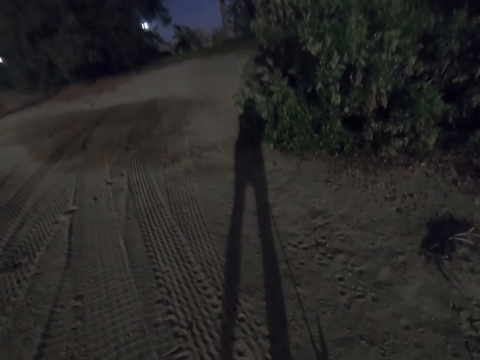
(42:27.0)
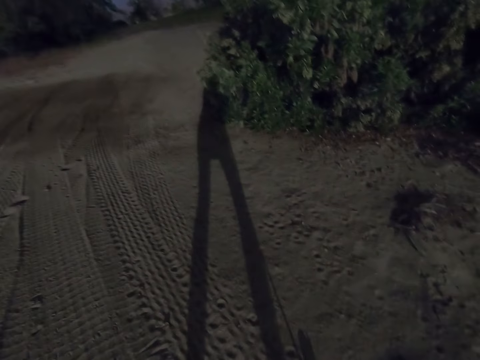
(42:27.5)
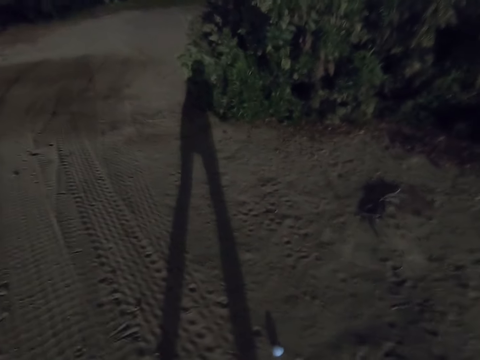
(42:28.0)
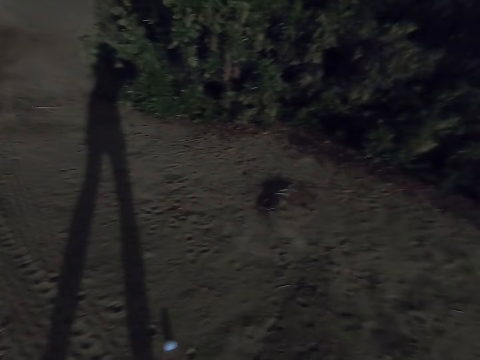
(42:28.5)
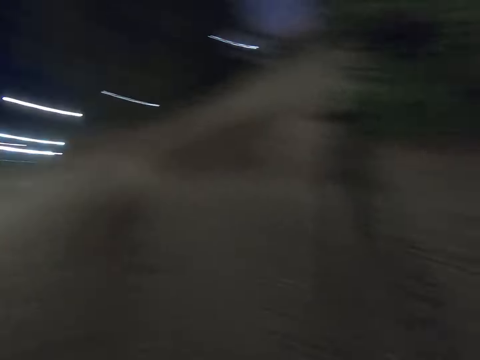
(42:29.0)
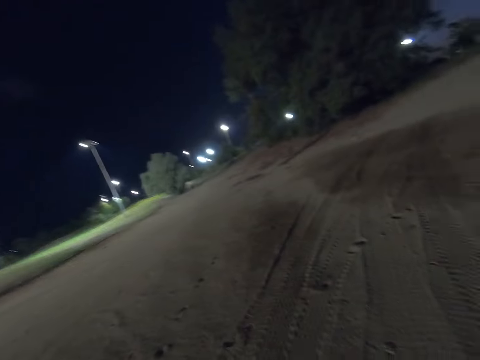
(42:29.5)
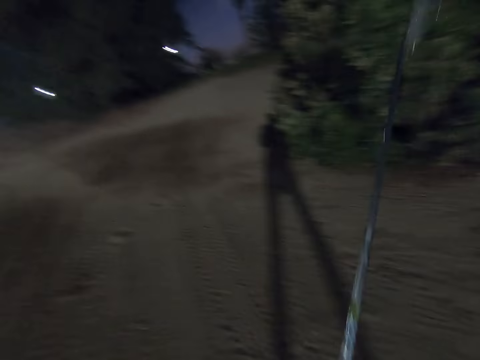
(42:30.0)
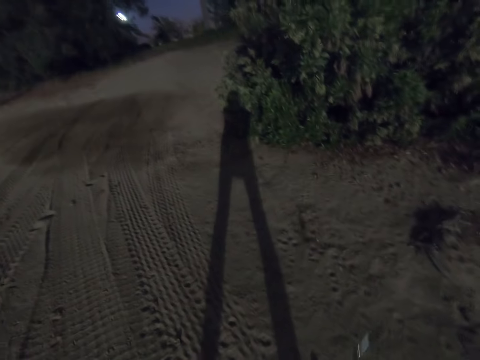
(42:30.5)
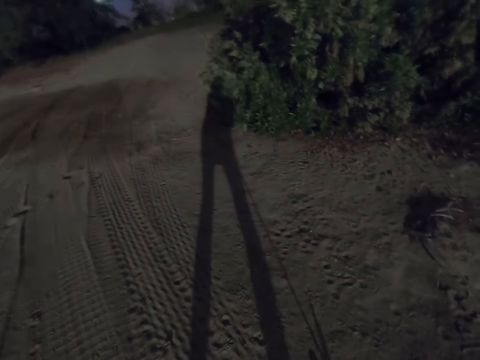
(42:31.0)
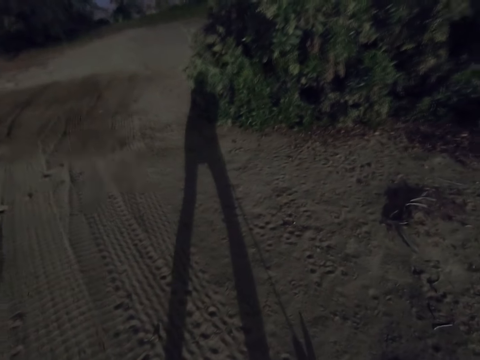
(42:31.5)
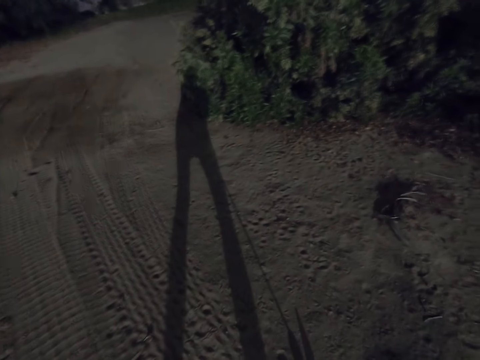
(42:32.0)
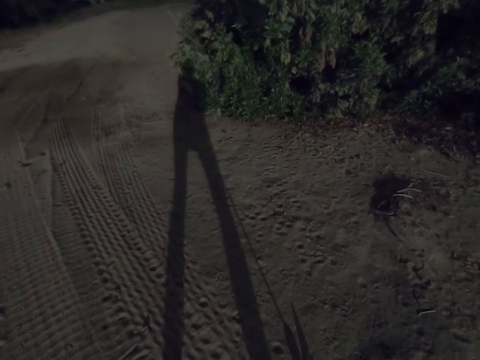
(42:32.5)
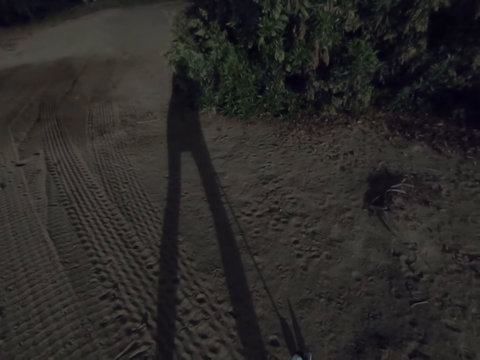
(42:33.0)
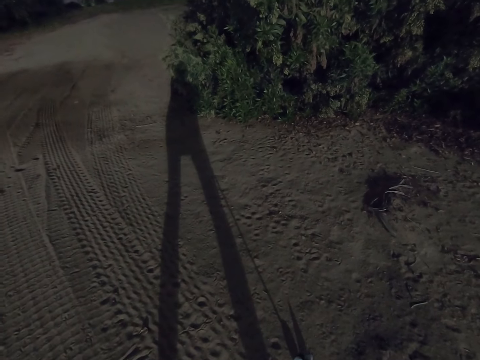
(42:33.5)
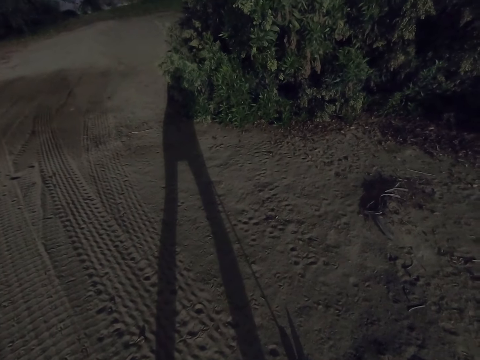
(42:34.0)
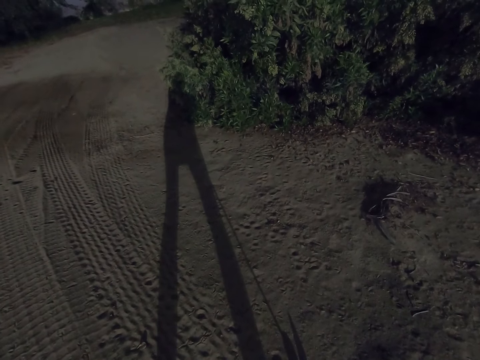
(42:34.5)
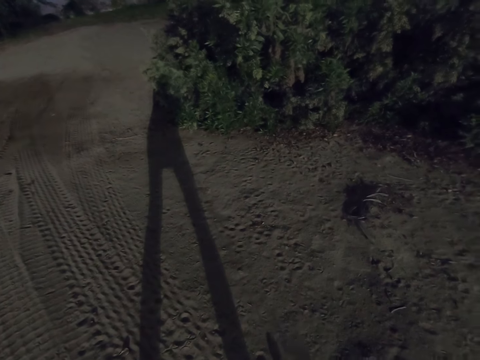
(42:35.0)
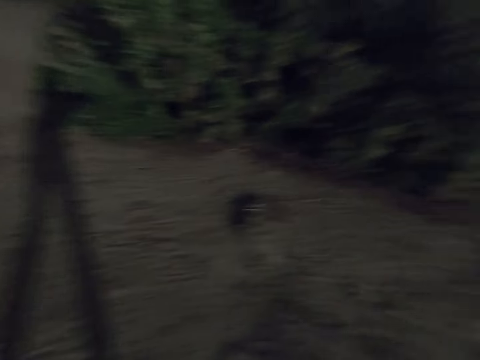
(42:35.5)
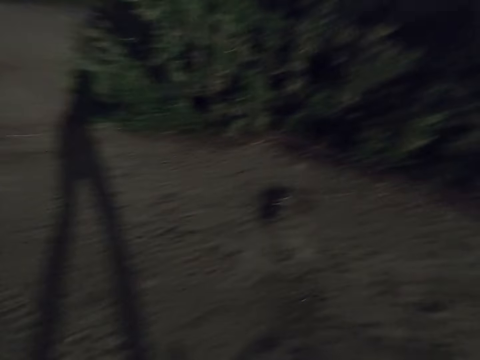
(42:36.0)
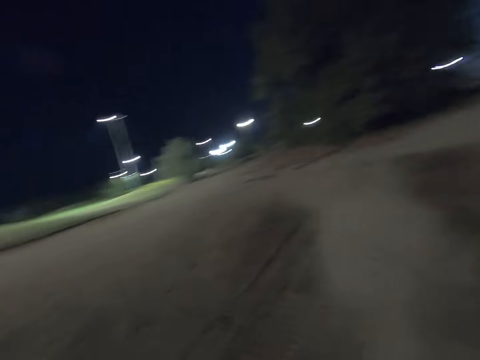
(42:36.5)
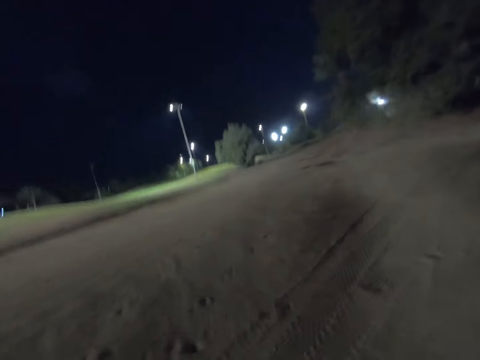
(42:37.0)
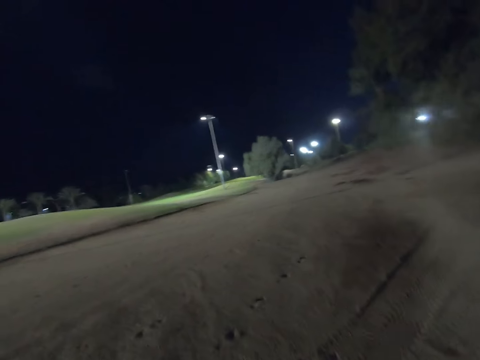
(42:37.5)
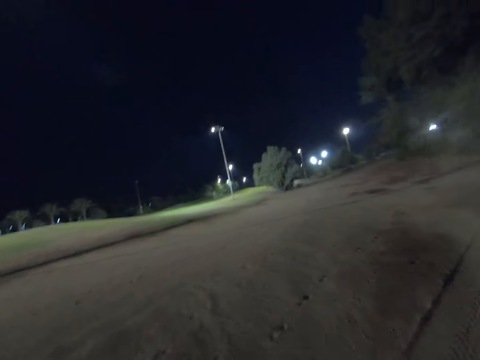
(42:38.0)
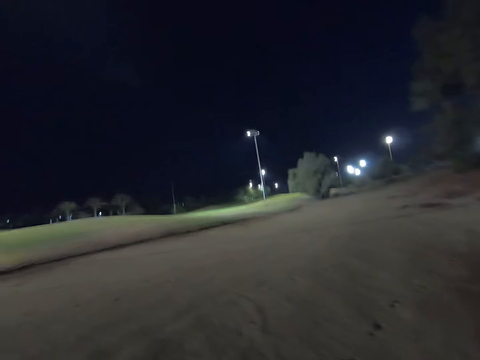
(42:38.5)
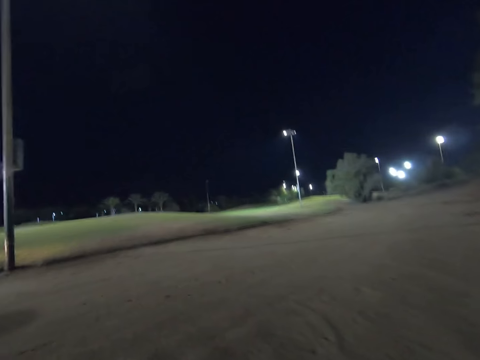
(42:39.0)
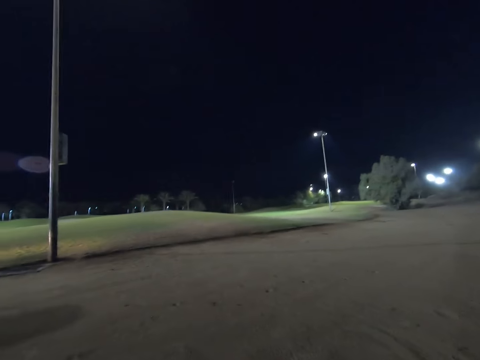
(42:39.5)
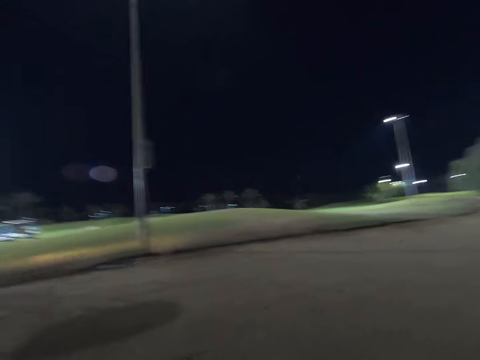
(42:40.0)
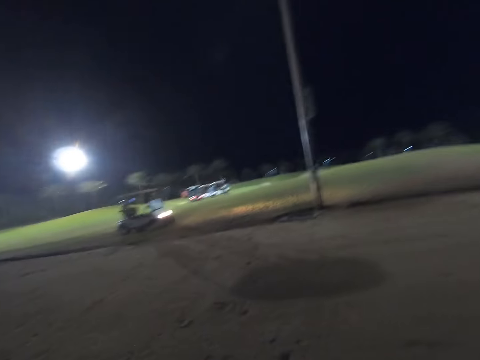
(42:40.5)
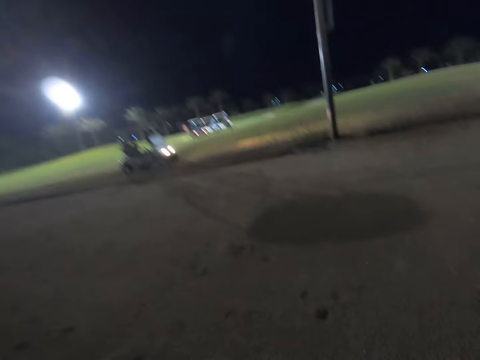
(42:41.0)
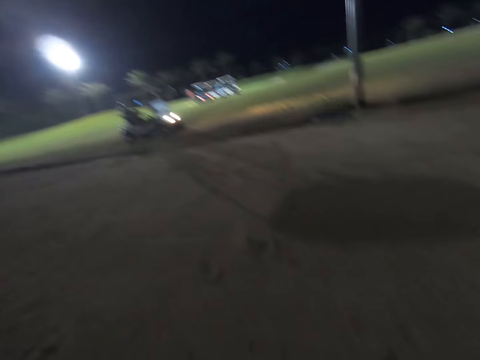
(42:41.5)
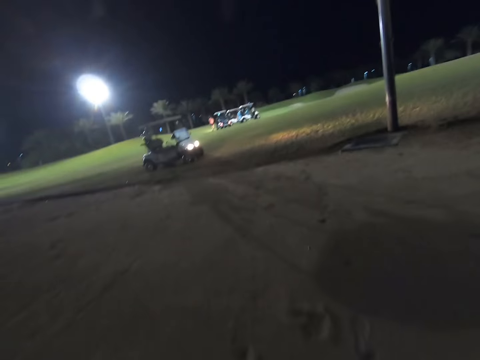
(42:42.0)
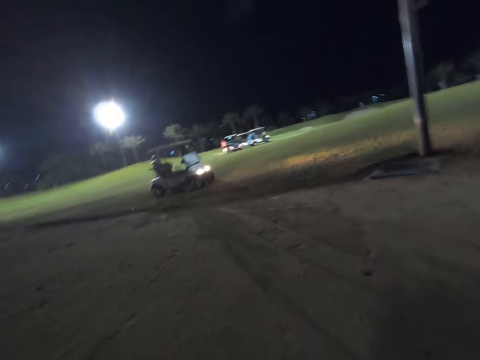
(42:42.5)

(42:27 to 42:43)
The camera wearer plays golf on the field. They hold the stick in position. They walk around the field.

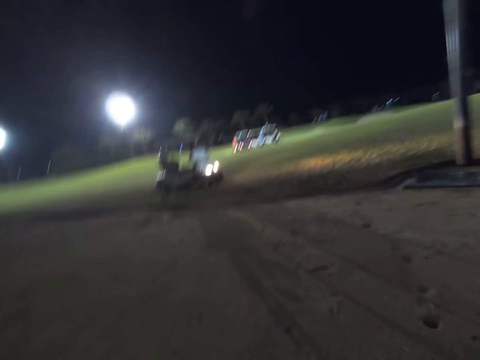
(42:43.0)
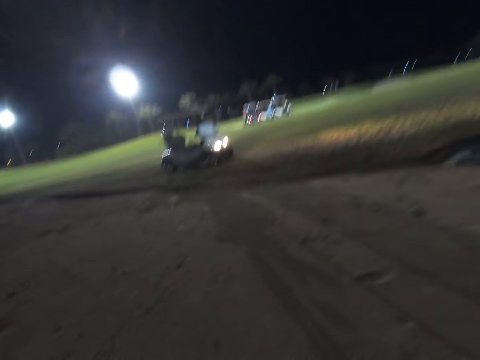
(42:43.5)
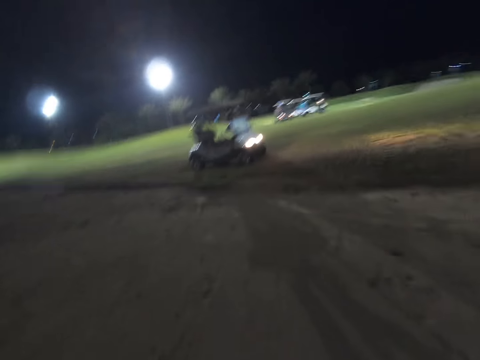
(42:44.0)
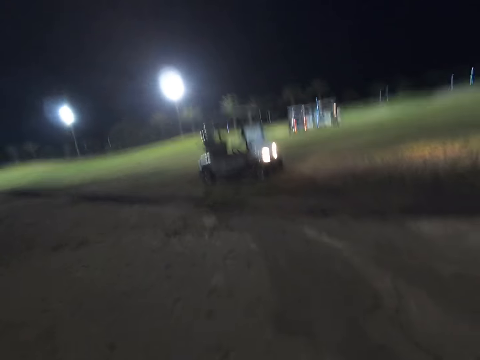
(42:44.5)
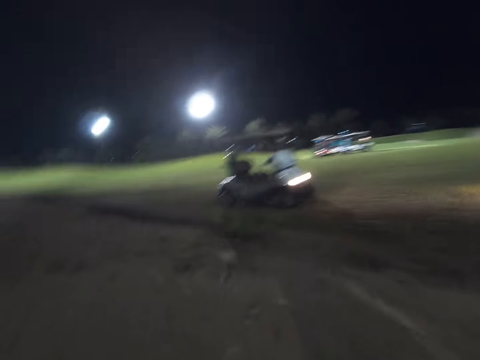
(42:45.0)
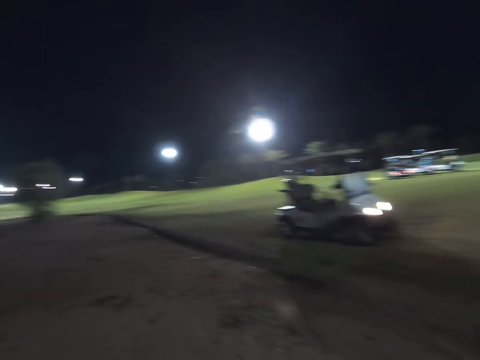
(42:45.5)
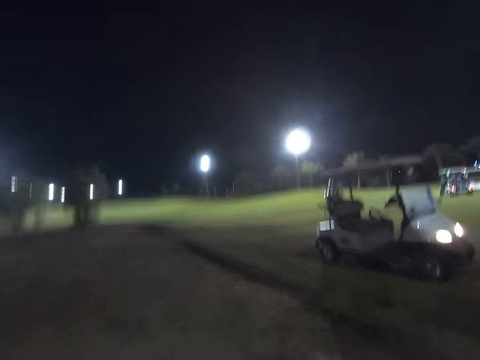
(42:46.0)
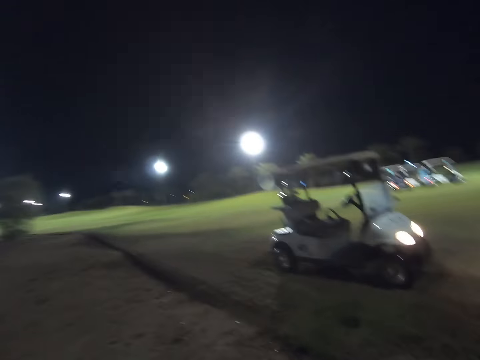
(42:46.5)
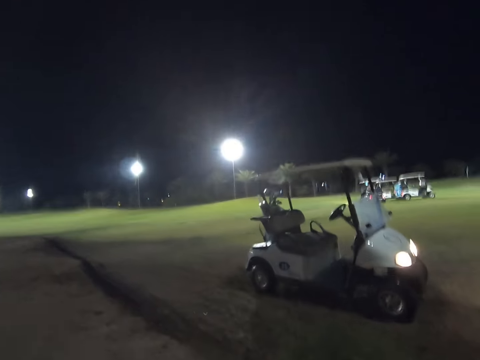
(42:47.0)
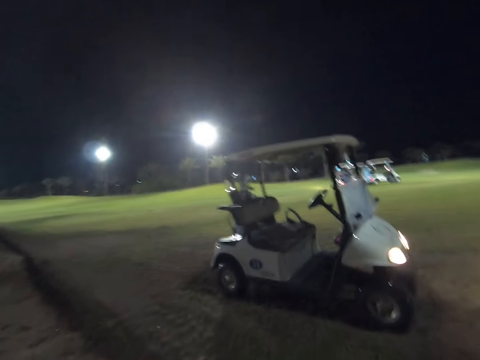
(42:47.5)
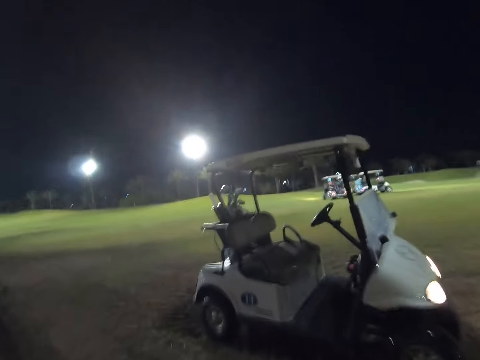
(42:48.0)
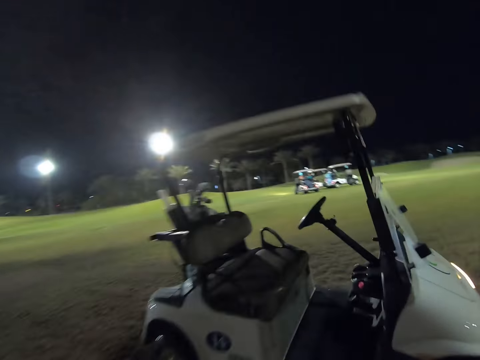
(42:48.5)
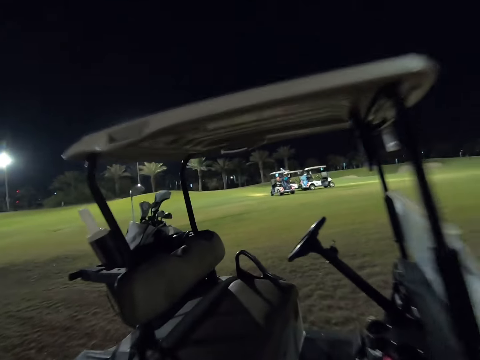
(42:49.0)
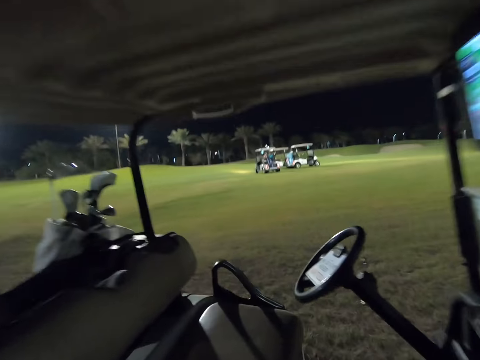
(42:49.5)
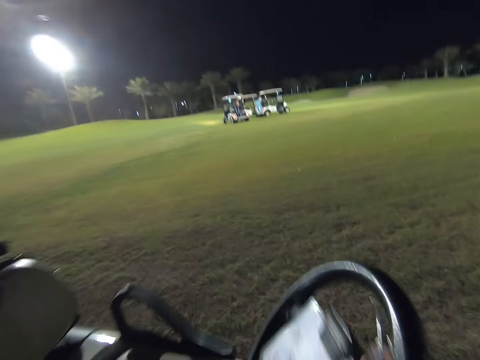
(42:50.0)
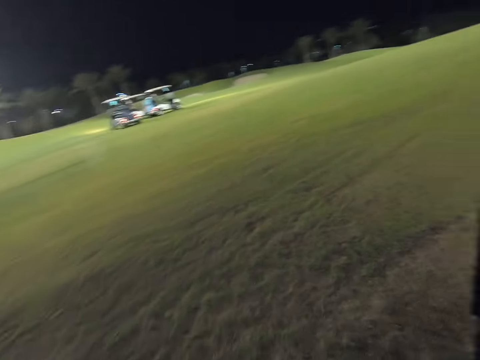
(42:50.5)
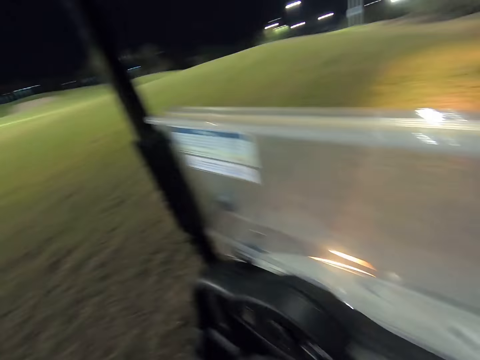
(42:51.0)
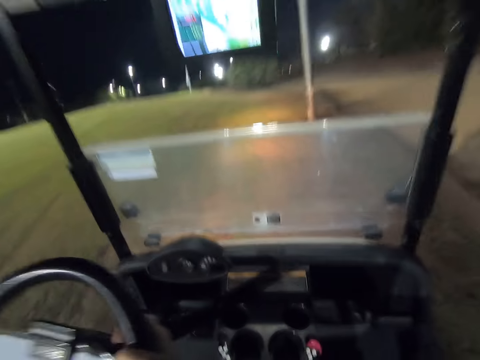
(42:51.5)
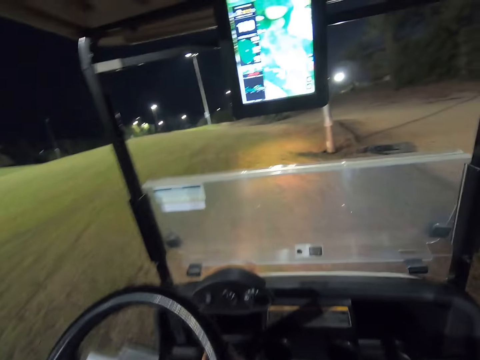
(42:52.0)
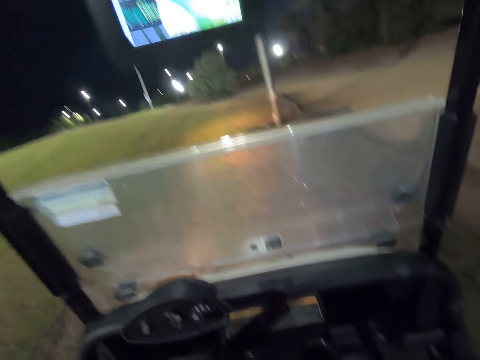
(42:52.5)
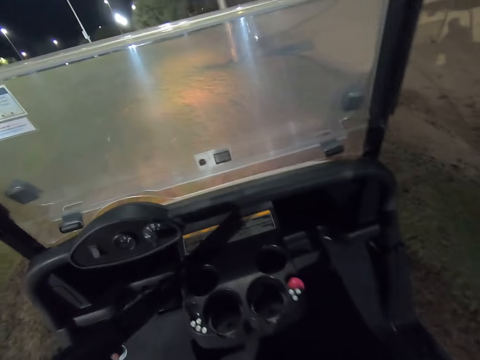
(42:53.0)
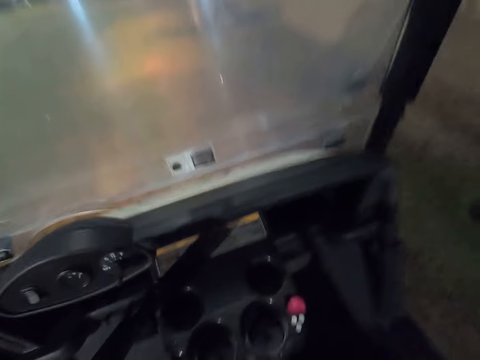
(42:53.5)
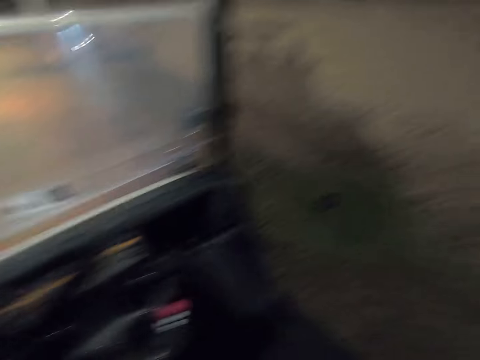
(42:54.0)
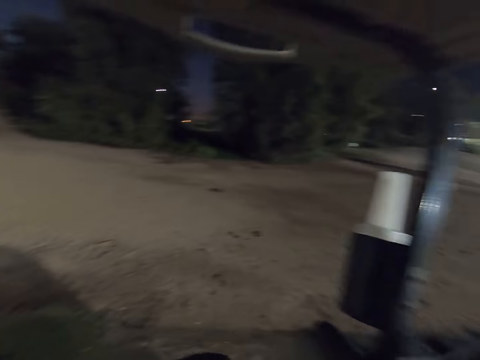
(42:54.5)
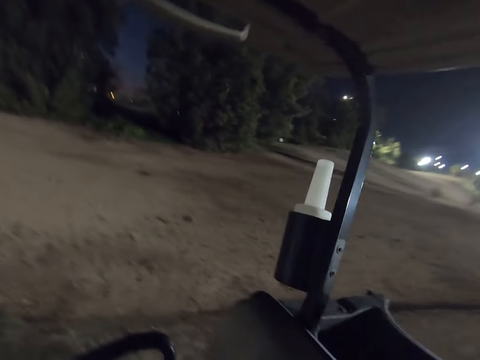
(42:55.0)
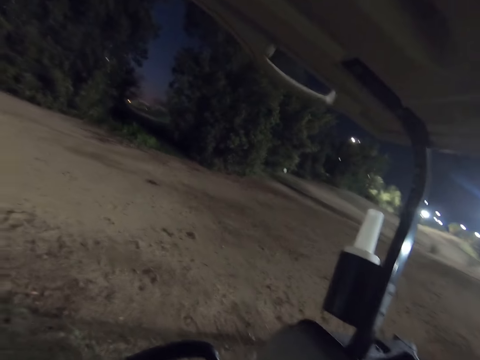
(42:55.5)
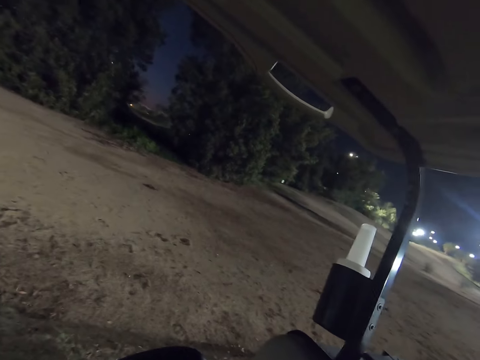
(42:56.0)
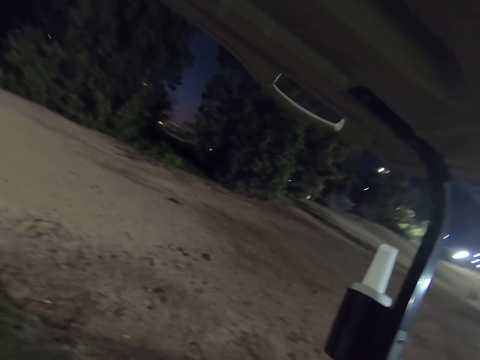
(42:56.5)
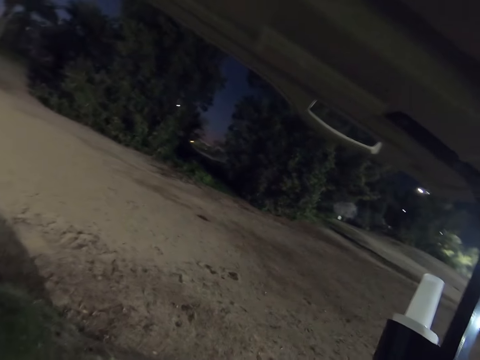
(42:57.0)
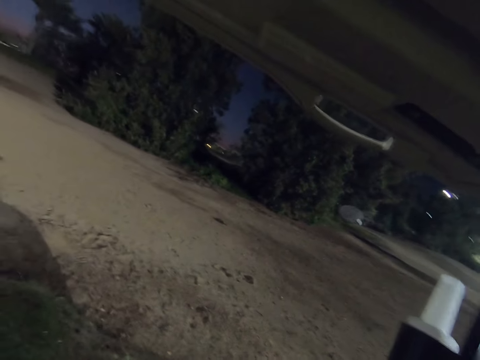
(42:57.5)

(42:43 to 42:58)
The camera wearer walks towards the car. They enter the golf cart. They reach out for the steering wheel. They stare around the field.
